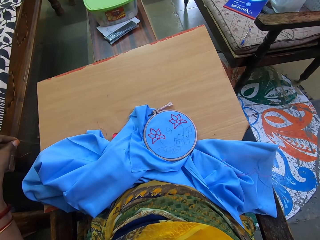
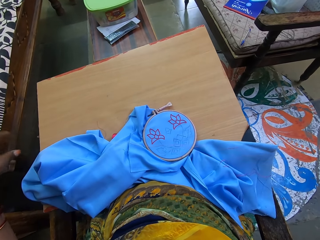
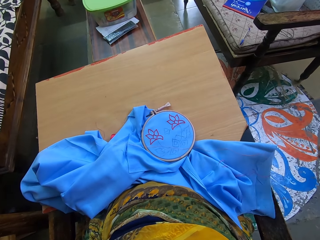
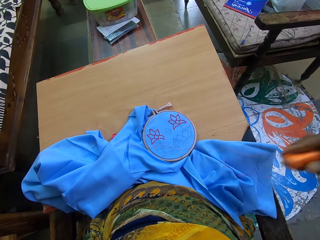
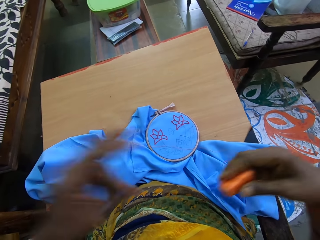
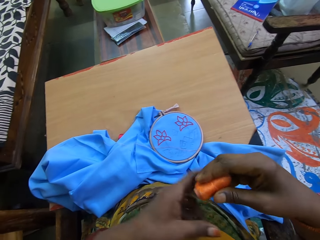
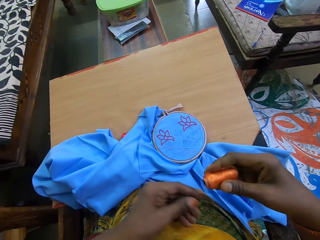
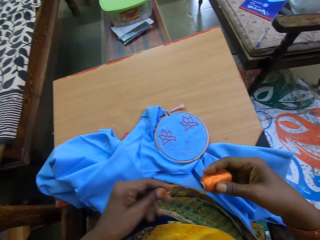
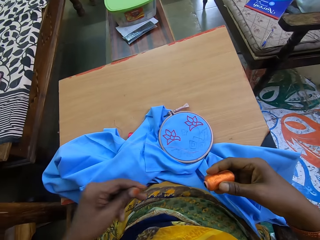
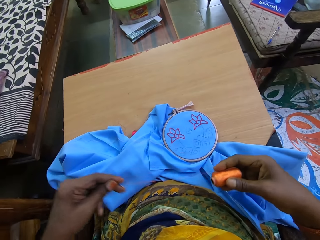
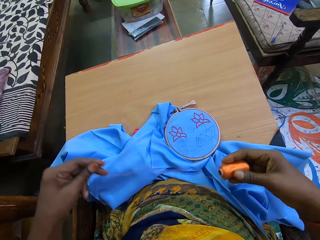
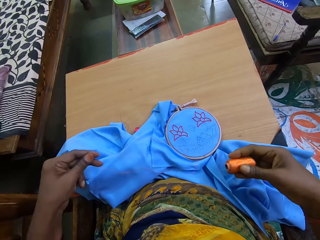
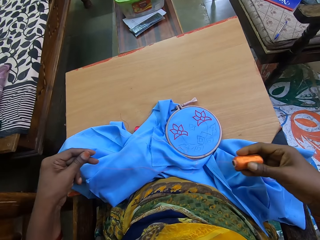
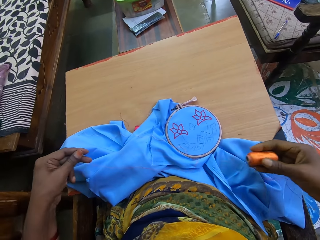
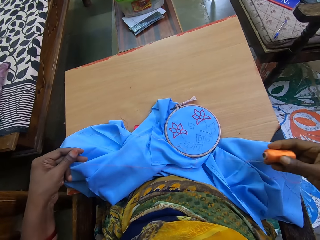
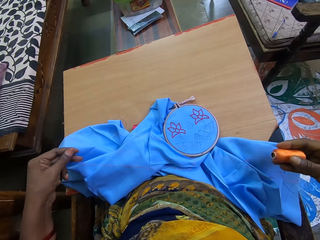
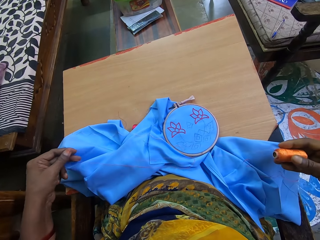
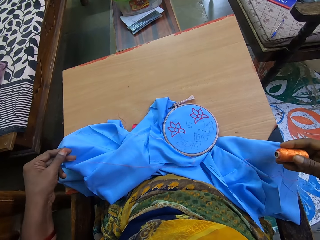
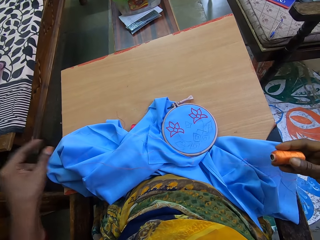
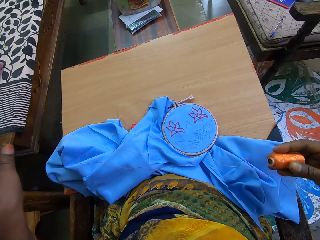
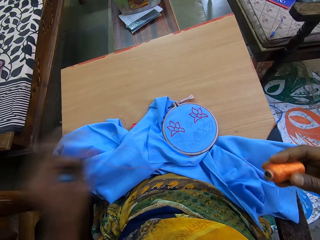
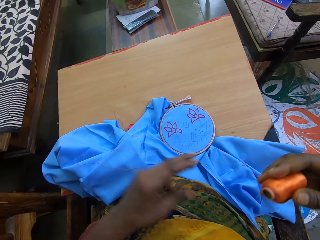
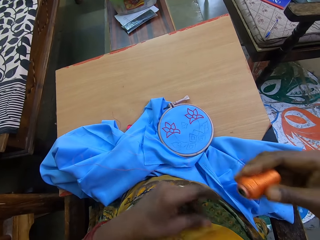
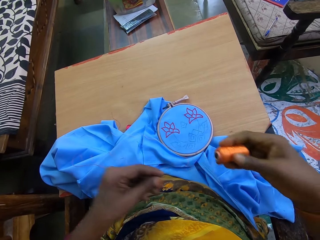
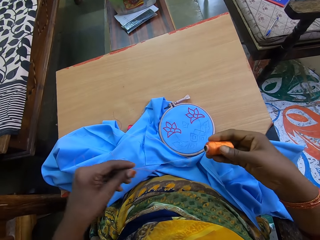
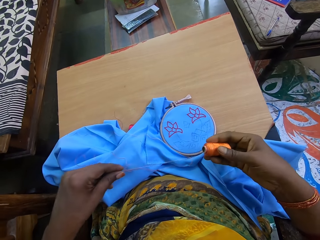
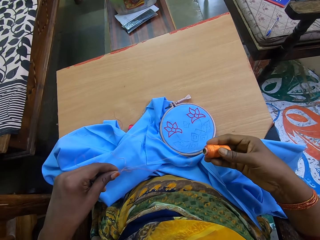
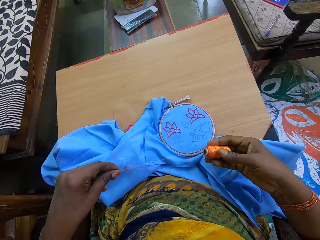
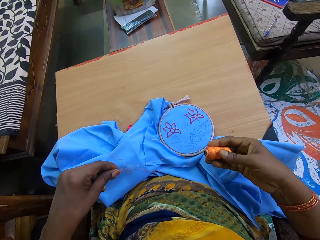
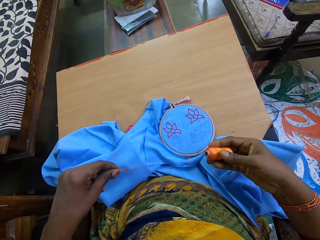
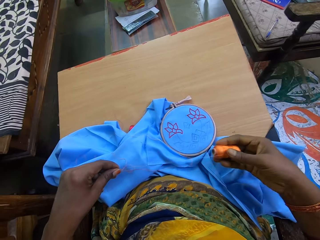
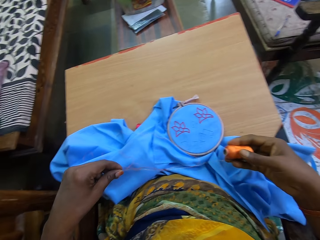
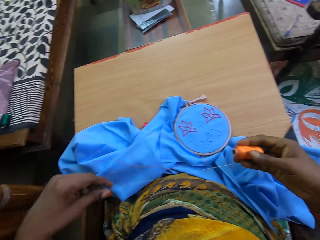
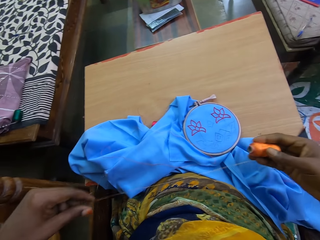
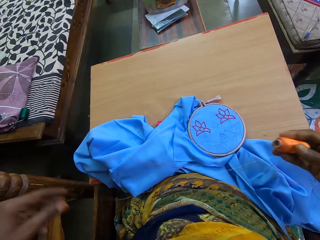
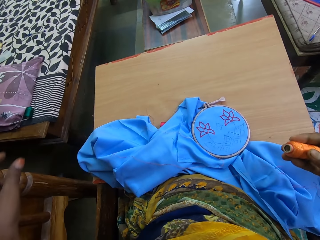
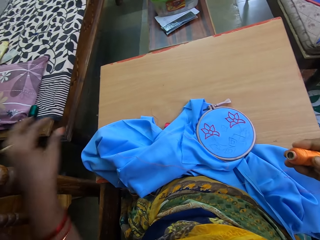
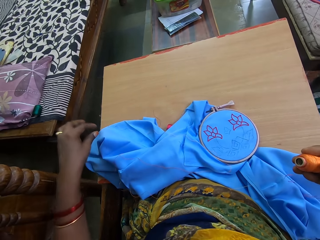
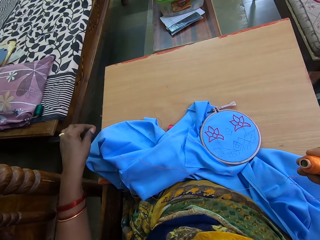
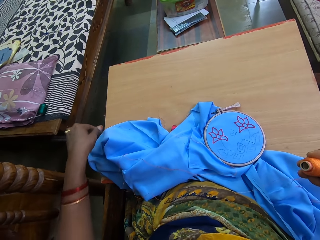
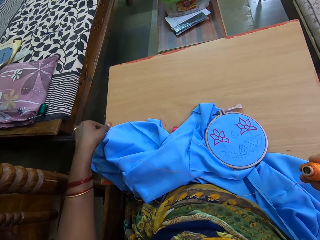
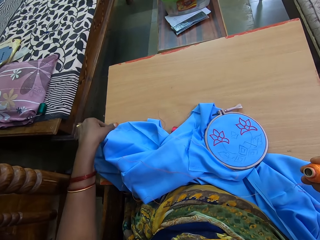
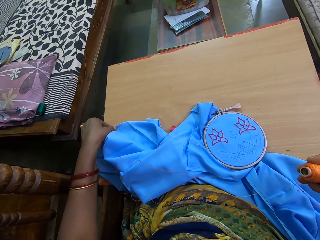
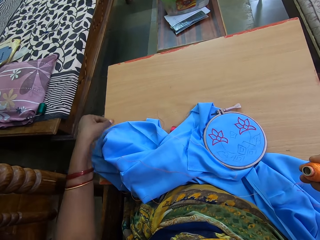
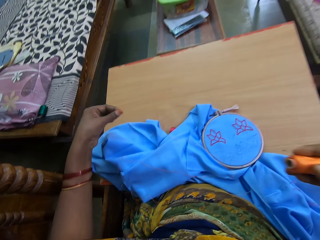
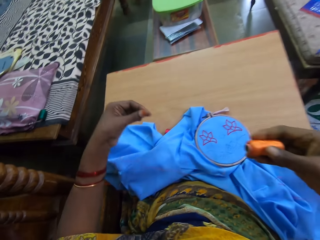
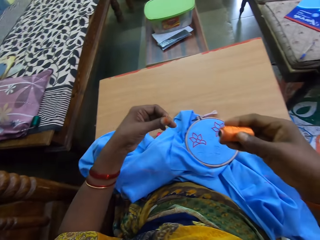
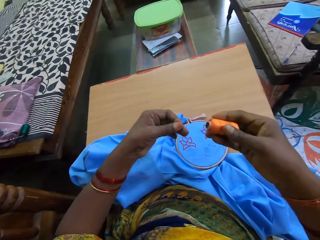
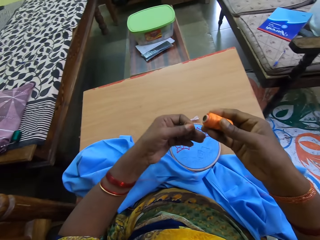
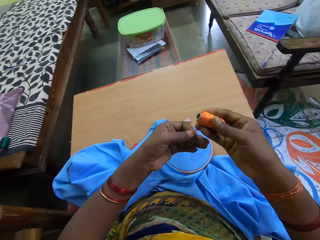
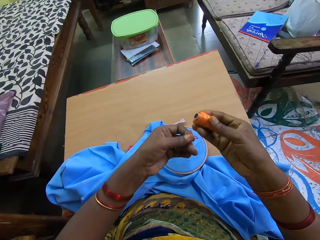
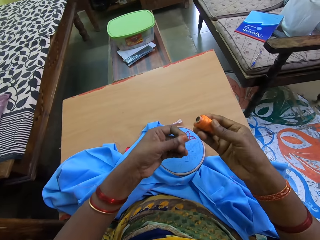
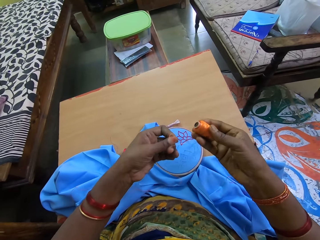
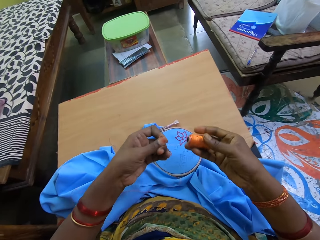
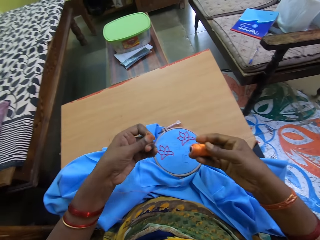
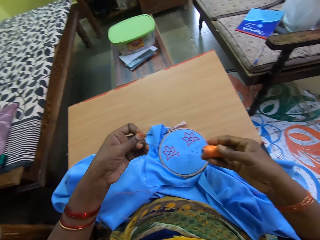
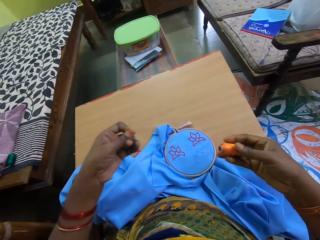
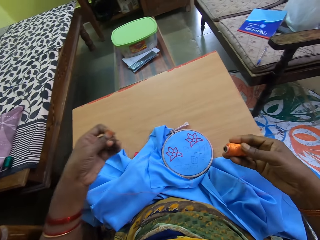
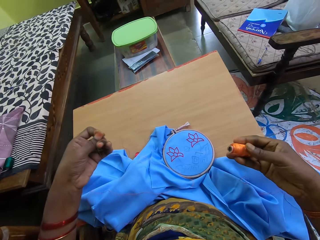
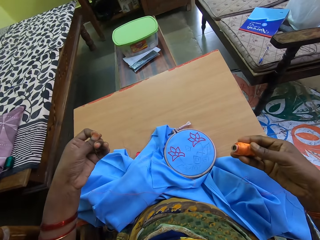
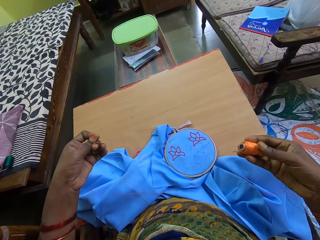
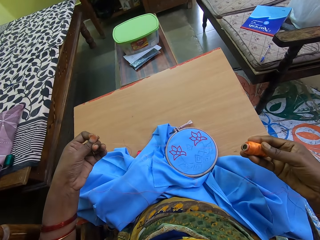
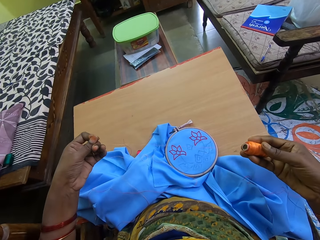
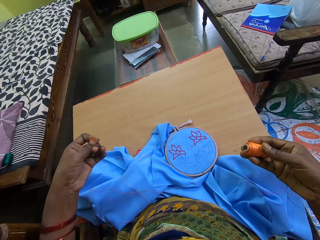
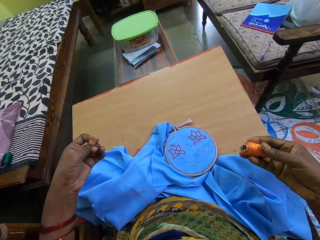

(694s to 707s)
The camera wearer pulls thread from the spool of thread in her right hand with her left hand repeatedly. She picks the thread from the fabric in the hoop on the table with her left hand. She pulls the thread from the spool of thread in her right hand with her left hand.

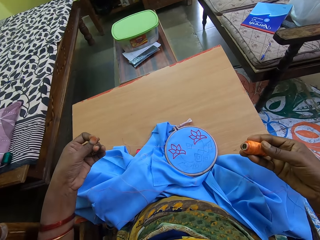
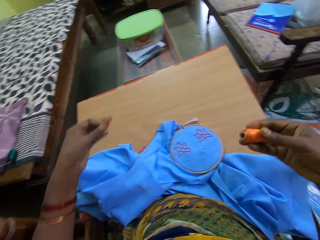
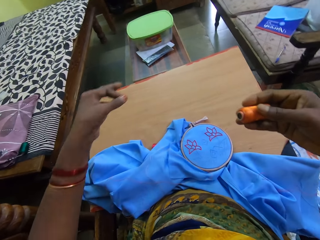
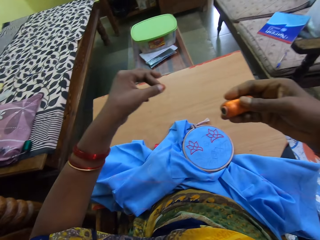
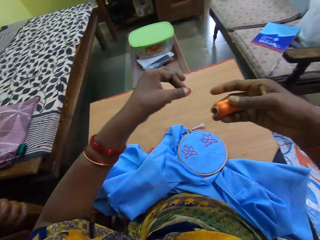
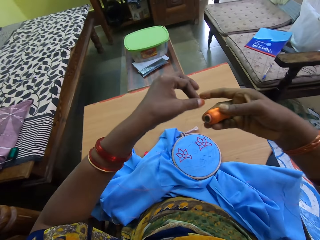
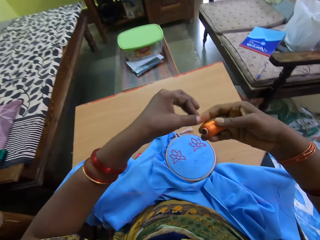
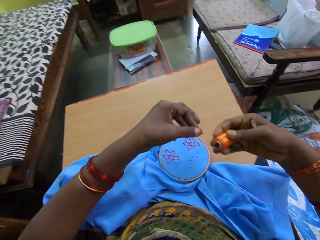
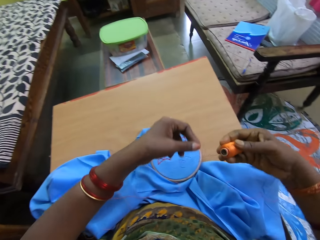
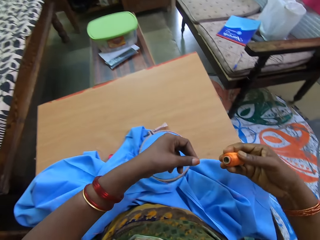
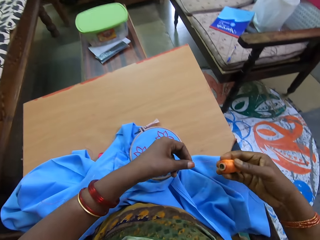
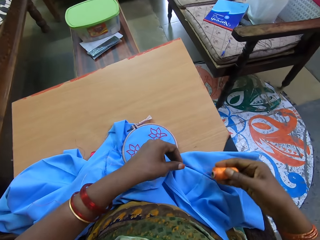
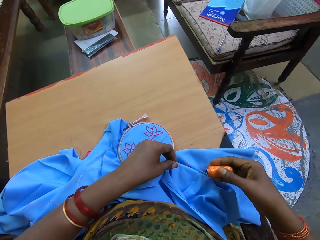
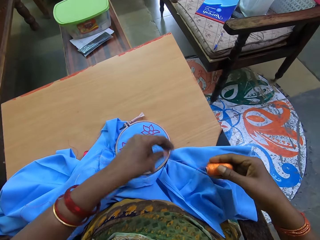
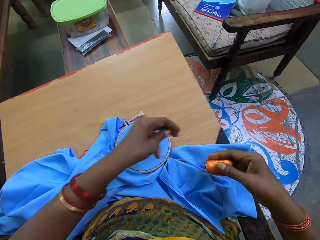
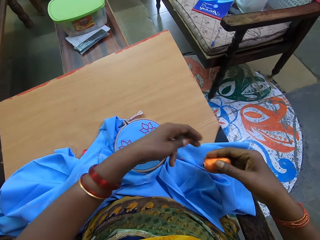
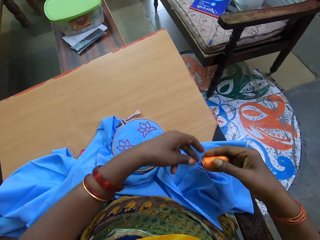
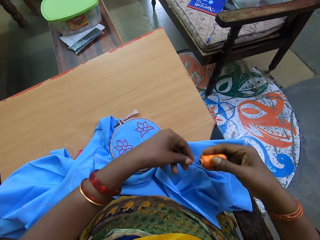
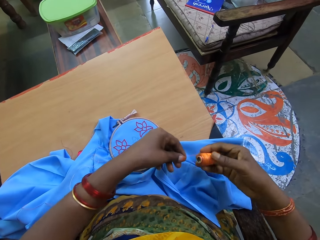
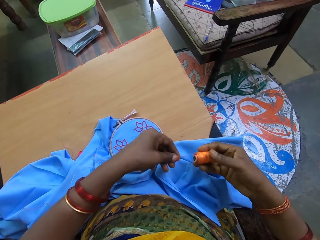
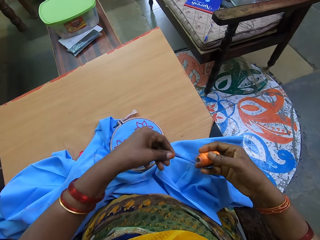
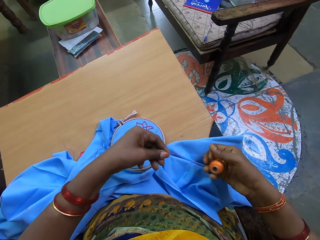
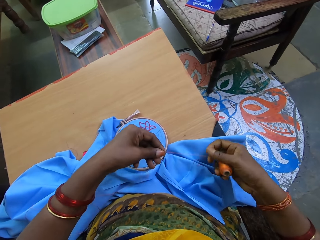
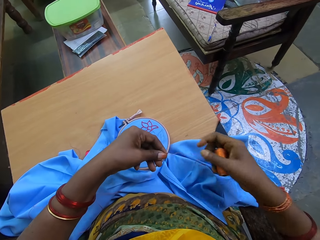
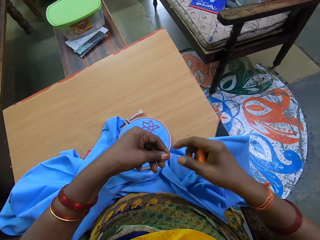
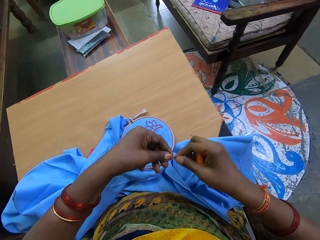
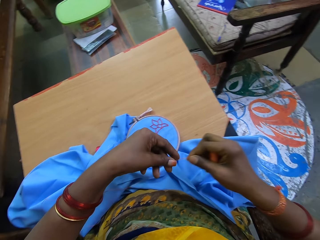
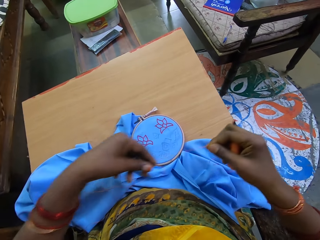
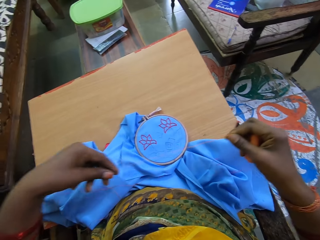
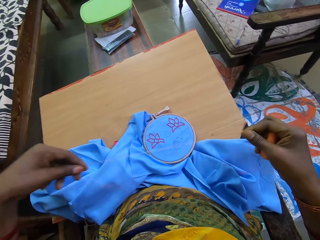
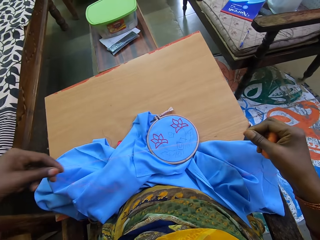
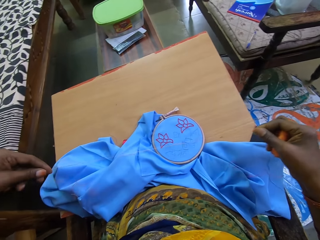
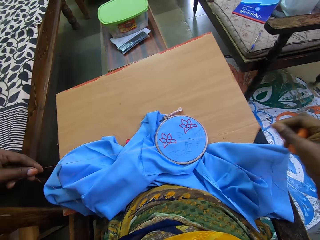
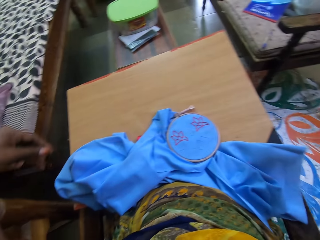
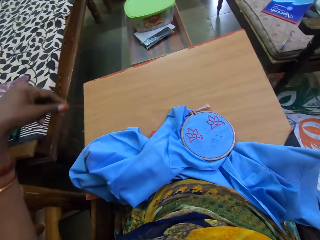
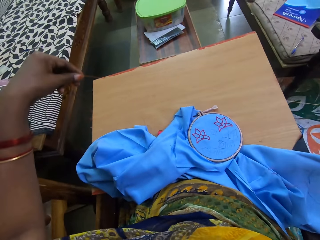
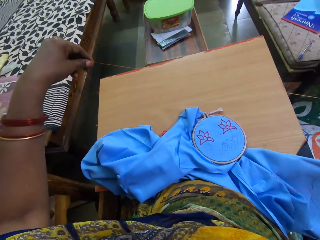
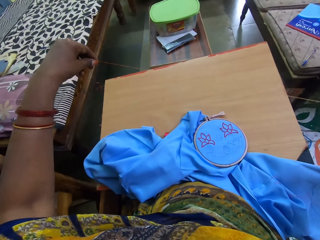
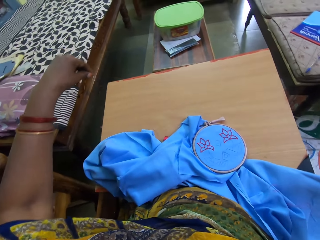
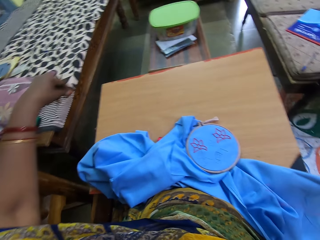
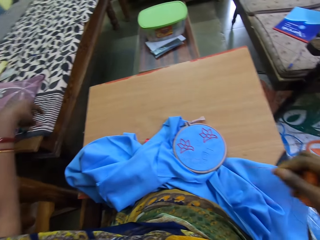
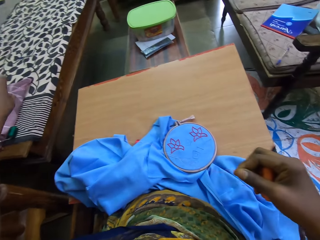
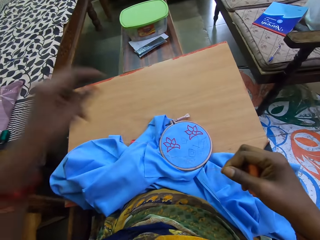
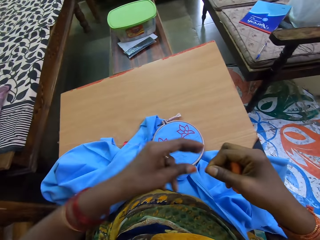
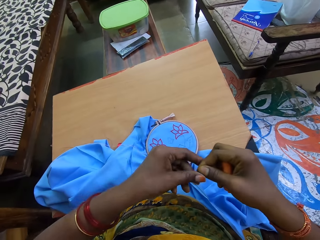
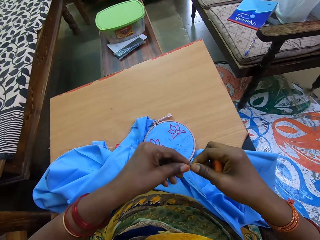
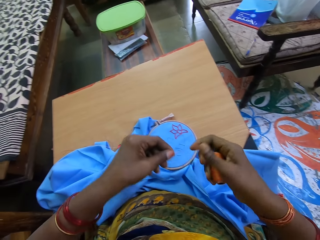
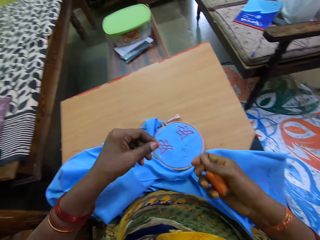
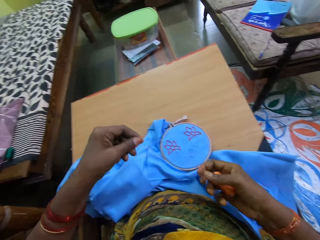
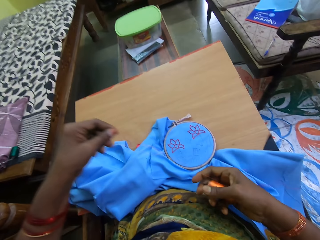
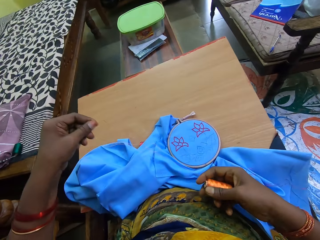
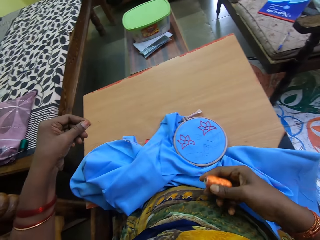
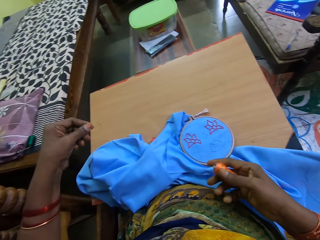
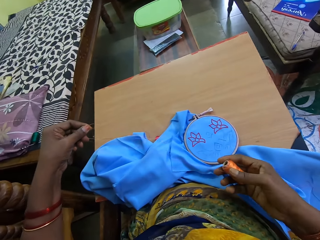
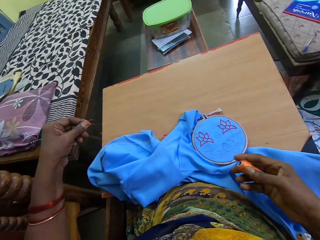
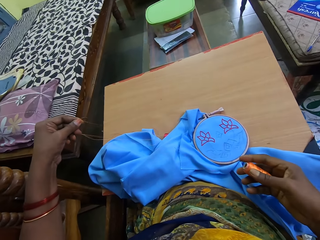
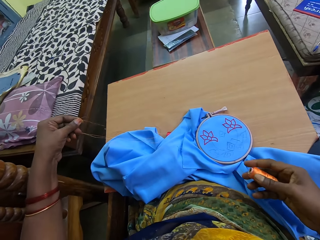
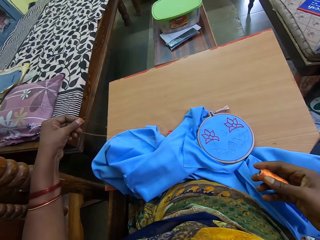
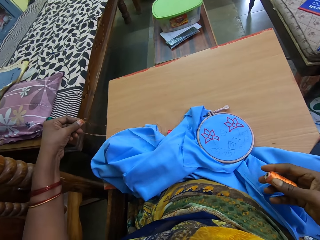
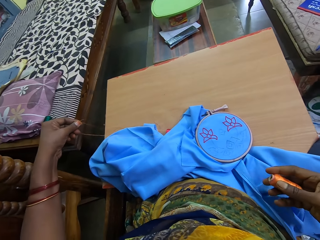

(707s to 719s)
The camera wearer holds the thread with her hands. She places the thread on the fabric on the table with her left hand. She holds the thread with her left hand. She pulls the thread with her hands. She pulls the thread with her hands again.
